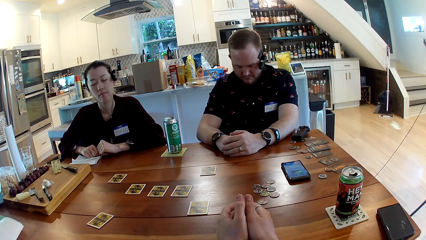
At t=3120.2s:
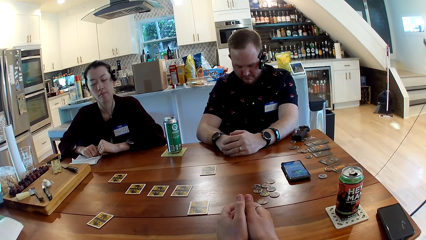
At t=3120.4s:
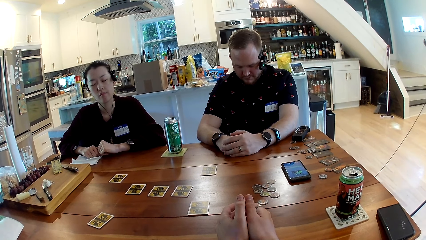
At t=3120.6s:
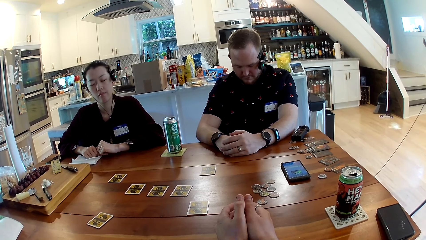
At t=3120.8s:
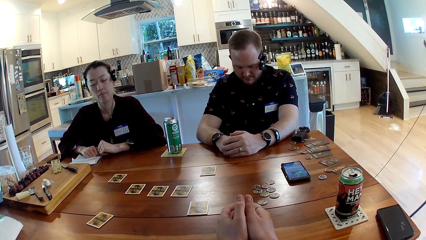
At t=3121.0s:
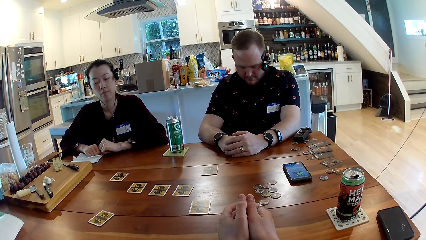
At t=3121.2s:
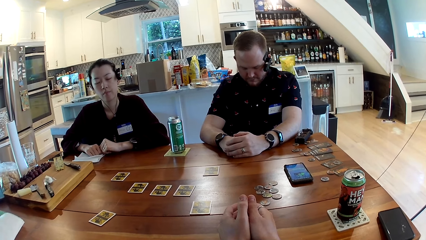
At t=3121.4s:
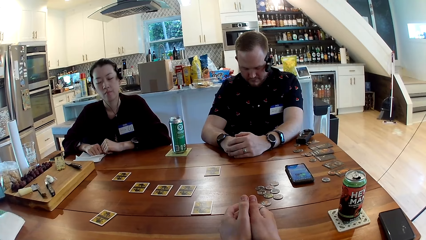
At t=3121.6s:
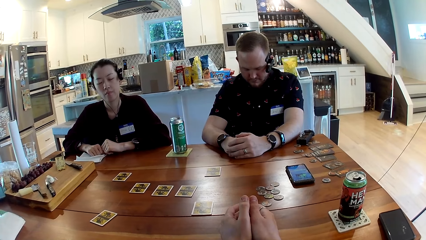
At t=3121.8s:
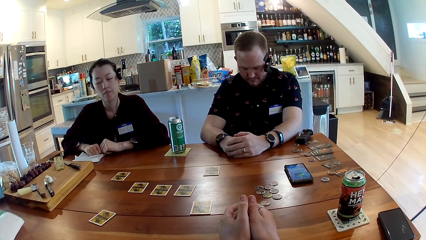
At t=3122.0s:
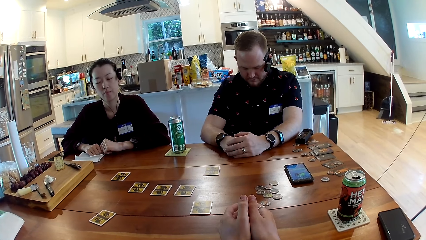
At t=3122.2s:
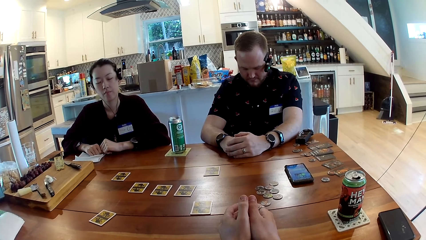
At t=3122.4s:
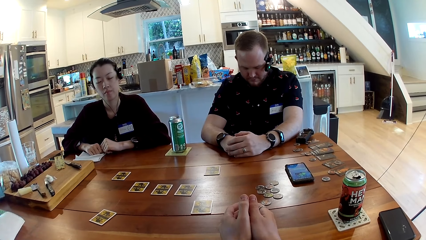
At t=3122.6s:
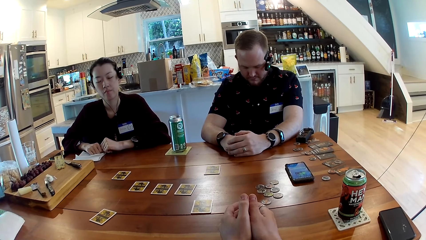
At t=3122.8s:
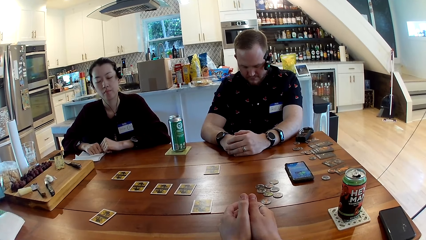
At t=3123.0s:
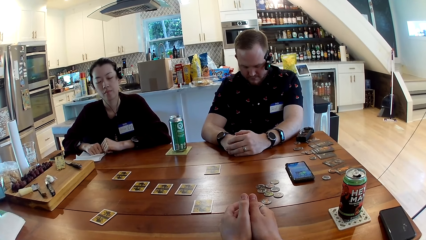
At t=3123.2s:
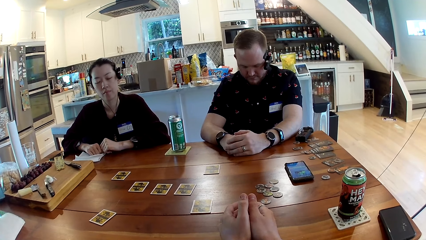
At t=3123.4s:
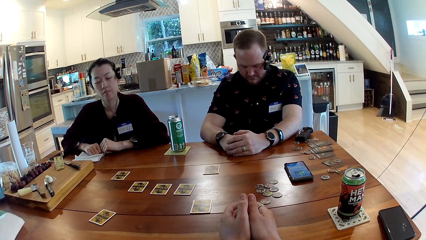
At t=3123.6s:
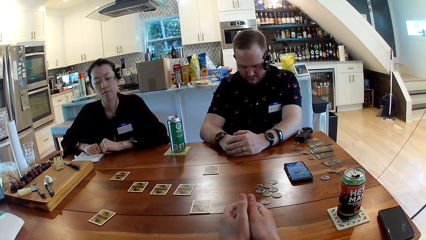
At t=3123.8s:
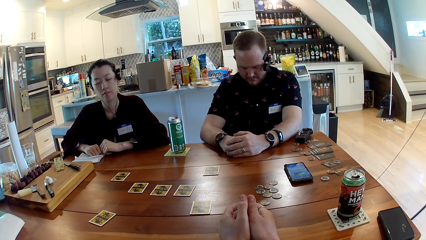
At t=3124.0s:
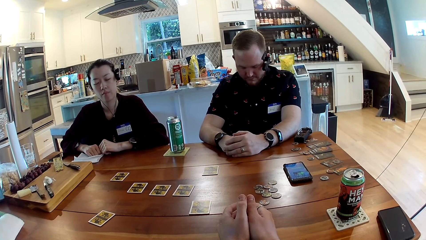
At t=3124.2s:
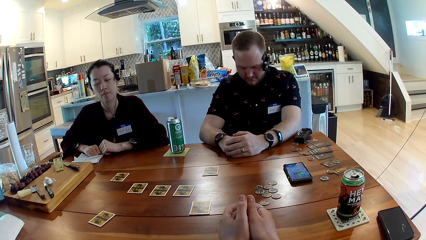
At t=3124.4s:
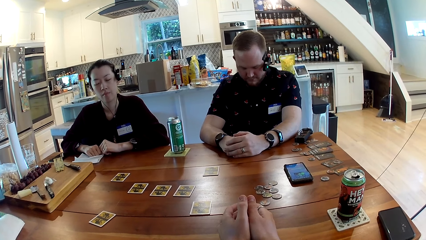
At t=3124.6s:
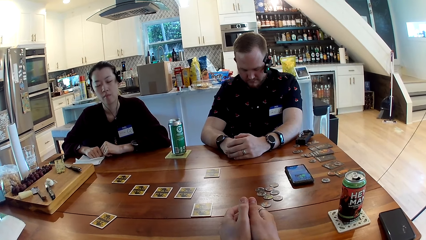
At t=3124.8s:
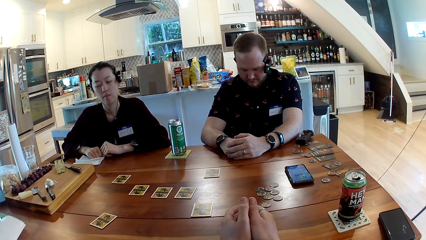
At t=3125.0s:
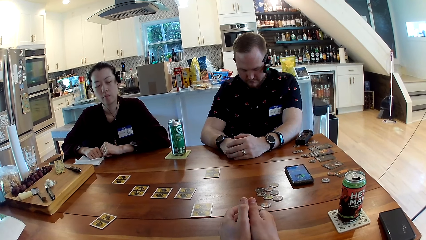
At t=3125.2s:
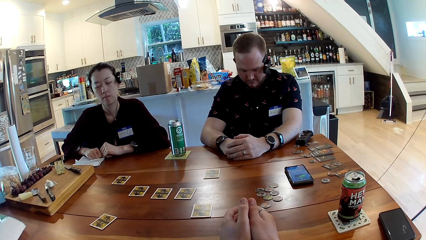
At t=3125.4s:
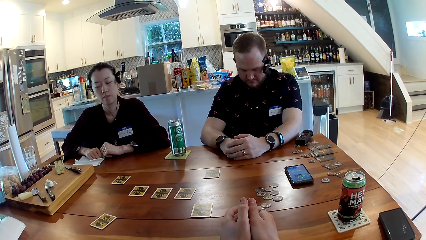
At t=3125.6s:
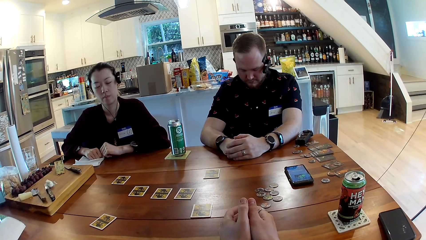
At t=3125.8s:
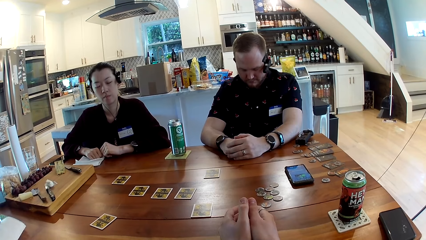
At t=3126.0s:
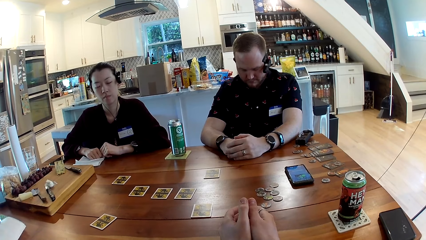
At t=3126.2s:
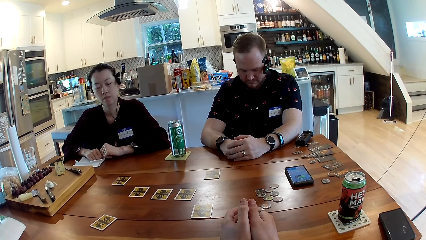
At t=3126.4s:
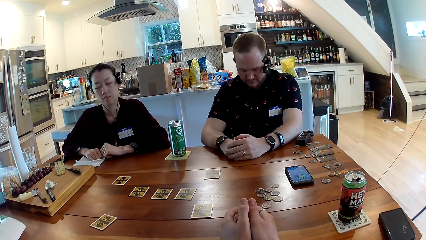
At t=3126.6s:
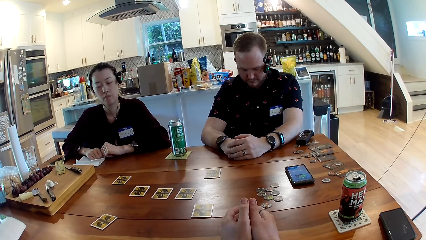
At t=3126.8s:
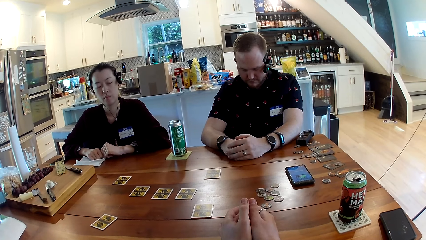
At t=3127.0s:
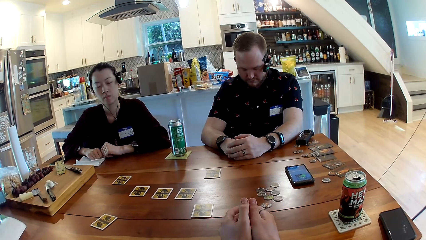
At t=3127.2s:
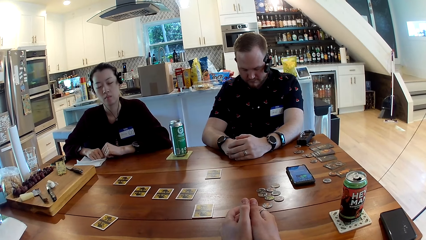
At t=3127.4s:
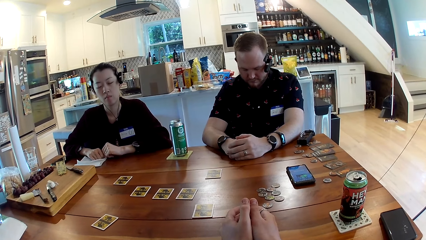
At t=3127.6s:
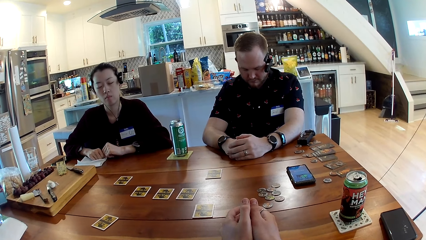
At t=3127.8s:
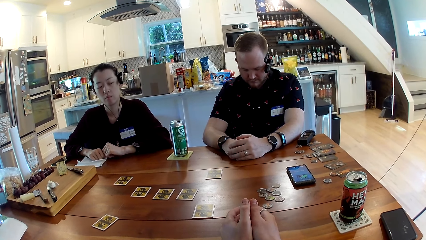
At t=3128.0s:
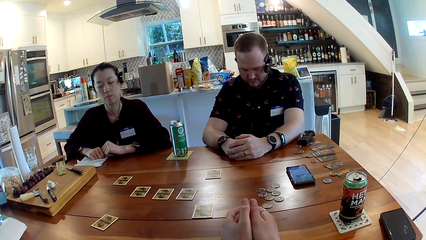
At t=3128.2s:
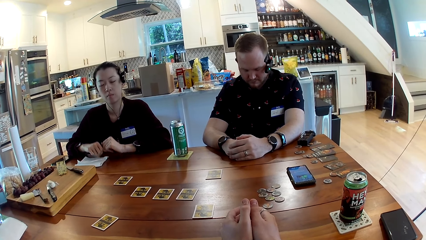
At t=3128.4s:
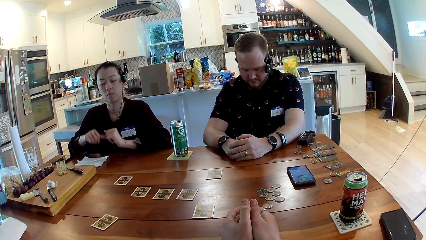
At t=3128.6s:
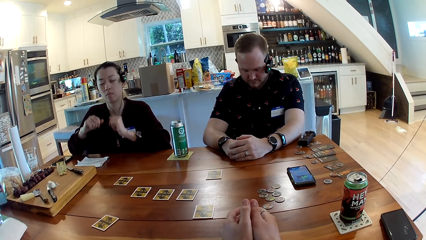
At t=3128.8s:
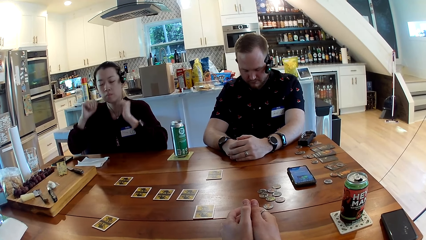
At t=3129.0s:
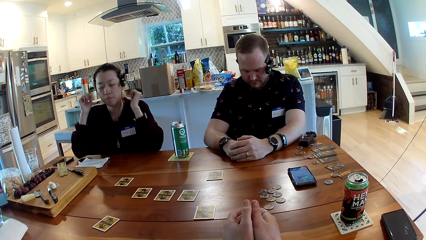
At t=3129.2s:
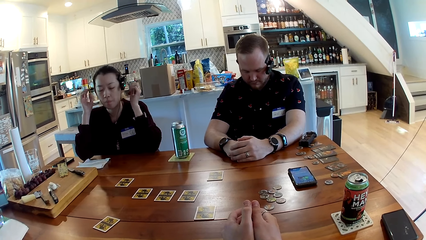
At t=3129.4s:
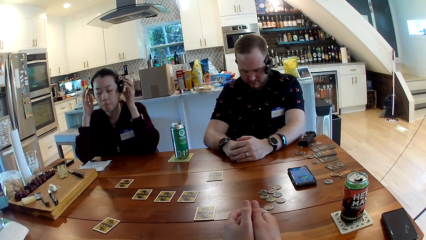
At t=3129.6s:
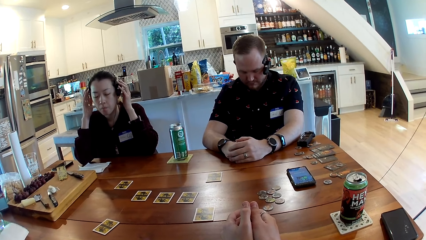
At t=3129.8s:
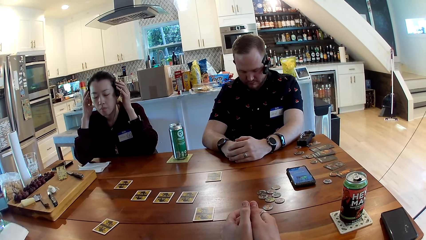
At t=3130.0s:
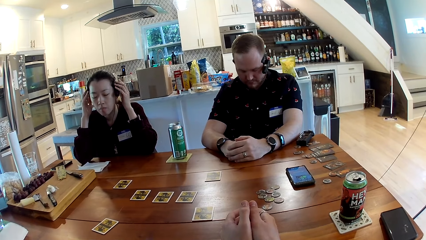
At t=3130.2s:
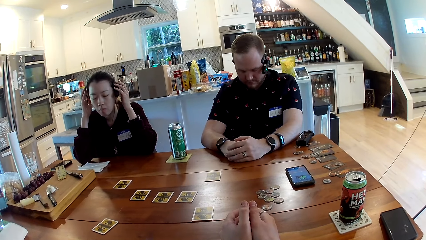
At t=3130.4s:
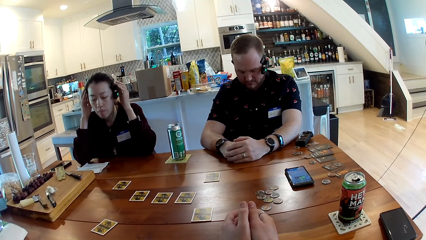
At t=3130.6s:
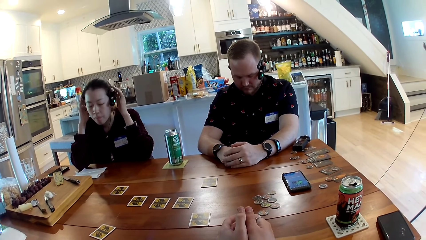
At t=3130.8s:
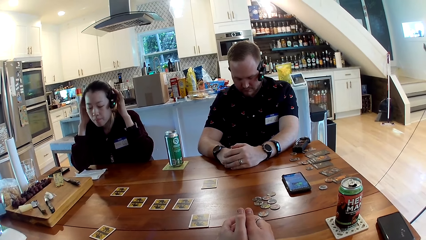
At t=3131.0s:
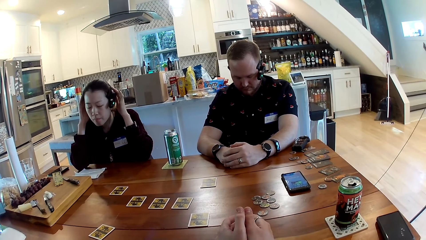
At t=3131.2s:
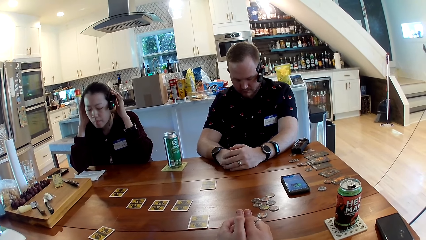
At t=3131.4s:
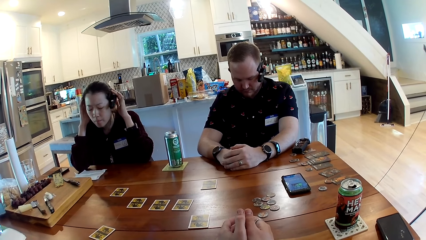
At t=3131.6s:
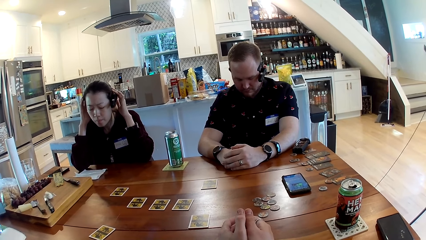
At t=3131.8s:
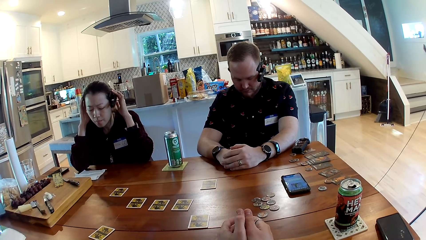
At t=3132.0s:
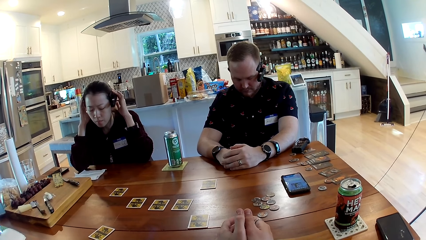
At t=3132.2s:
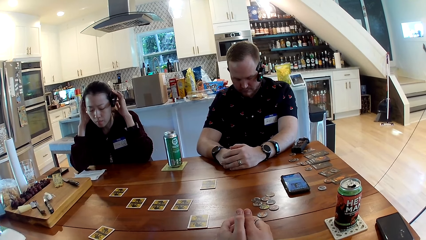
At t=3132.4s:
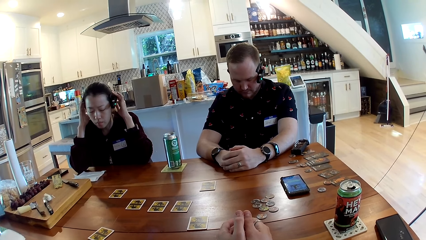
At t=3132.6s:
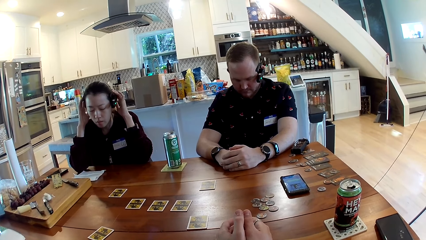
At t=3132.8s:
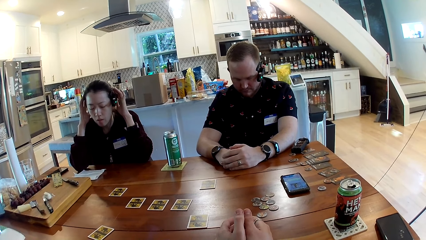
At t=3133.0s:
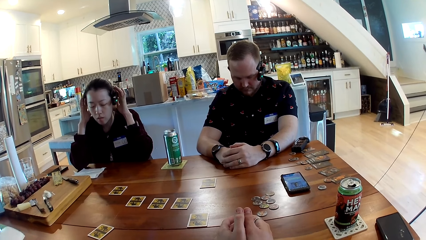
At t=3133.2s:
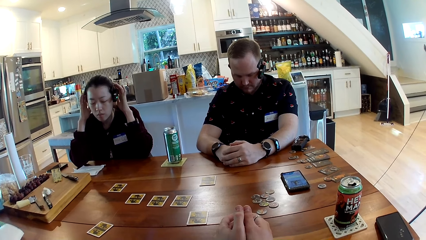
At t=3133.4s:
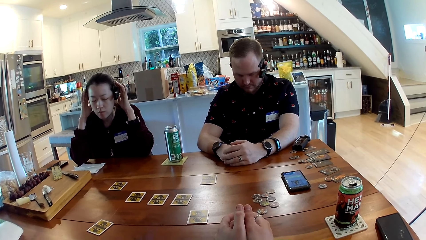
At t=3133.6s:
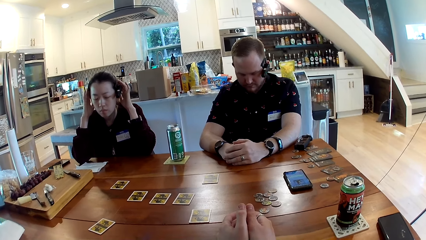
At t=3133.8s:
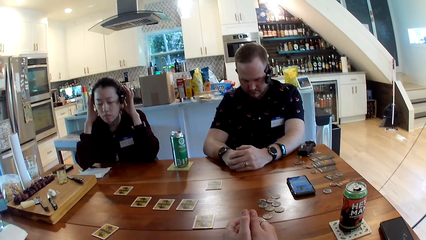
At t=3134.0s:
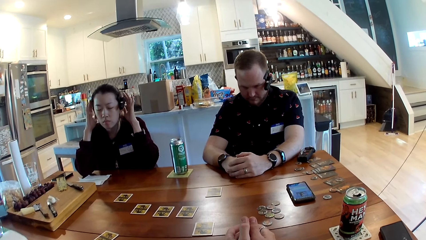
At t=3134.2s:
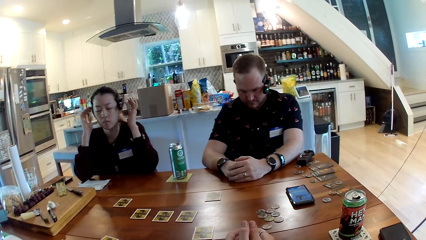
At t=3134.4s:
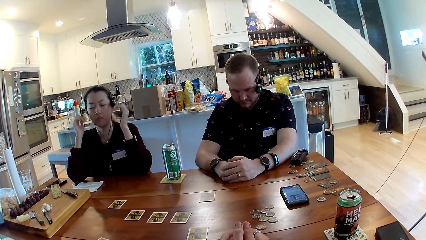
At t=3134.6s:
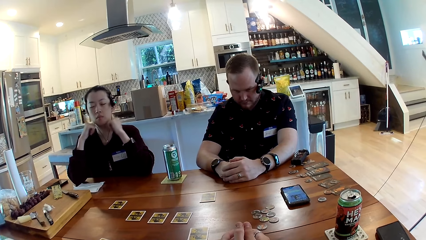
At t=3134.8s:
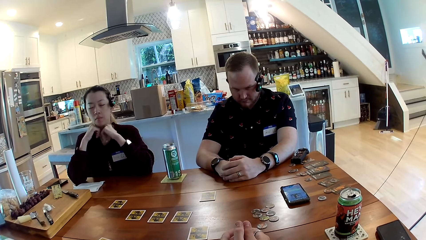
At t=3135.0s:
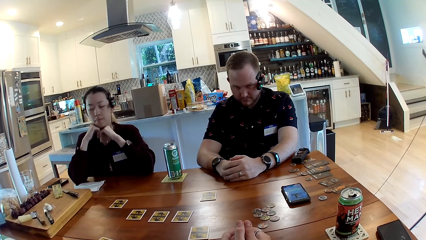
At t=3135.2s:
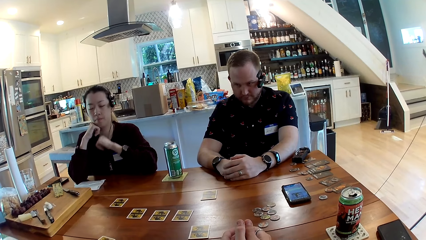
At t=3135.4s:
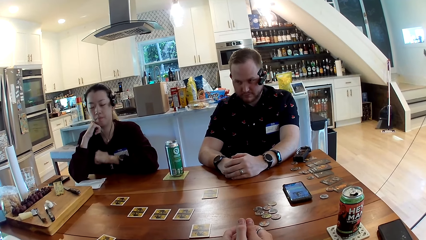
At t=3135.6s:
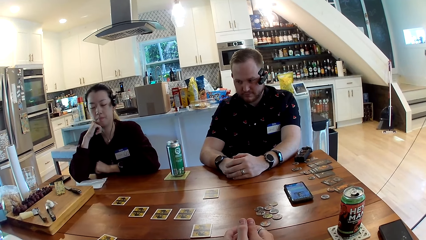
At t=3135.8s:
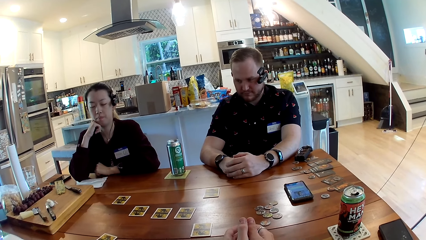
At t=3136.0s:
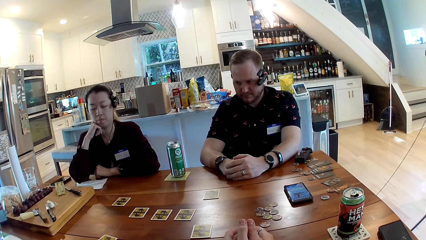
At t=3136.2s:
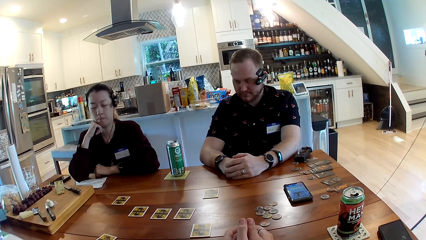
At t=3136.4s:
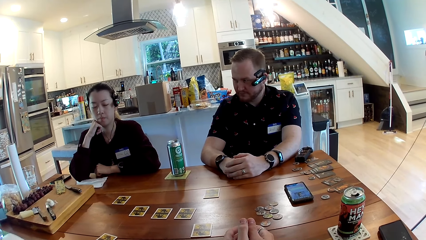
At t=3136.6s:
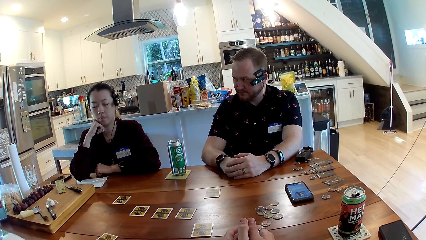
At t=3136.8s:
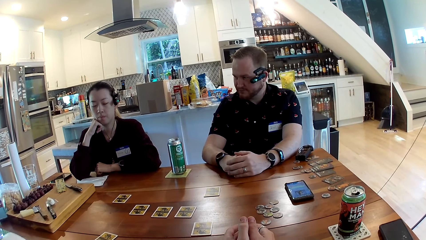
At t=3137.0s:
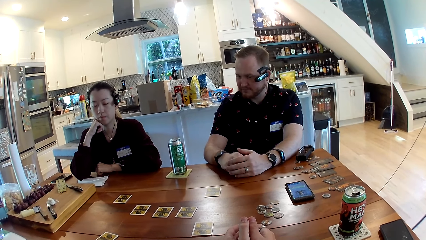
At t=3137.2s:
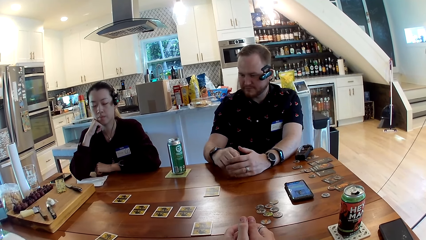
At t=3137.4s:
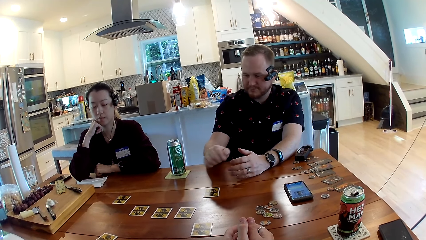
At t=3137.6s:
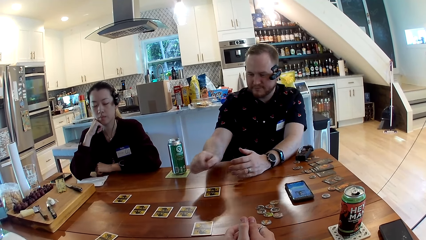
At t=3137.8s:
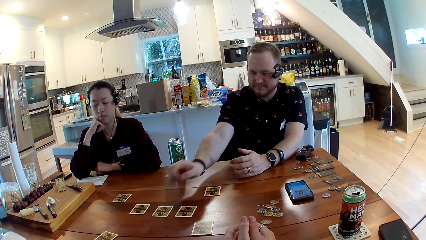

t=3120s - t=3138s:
A person touches the head. The person puts the hands on the chin.
